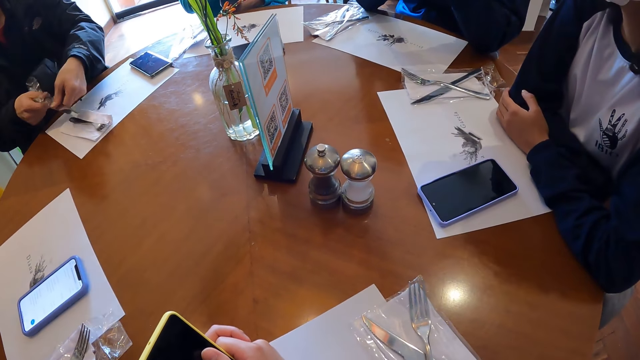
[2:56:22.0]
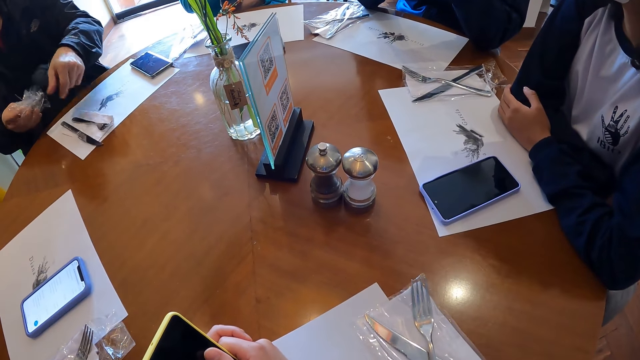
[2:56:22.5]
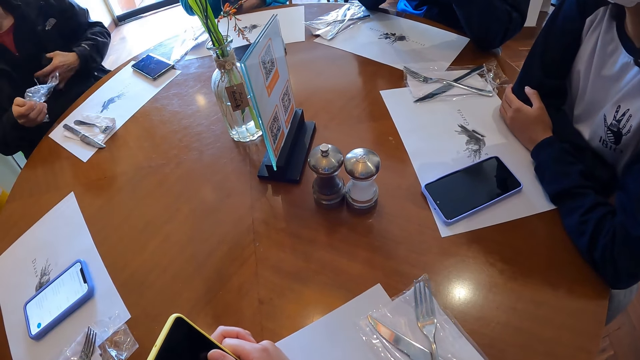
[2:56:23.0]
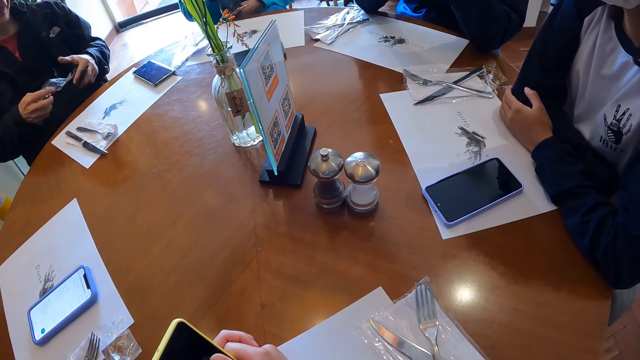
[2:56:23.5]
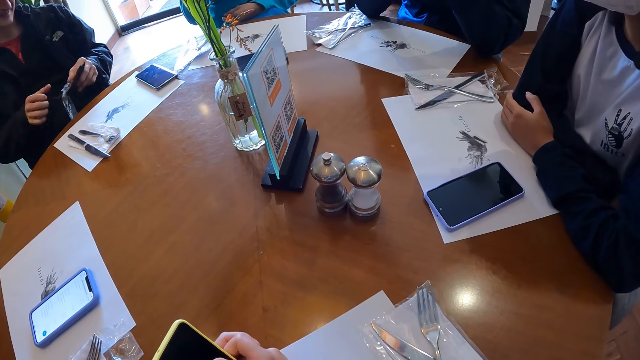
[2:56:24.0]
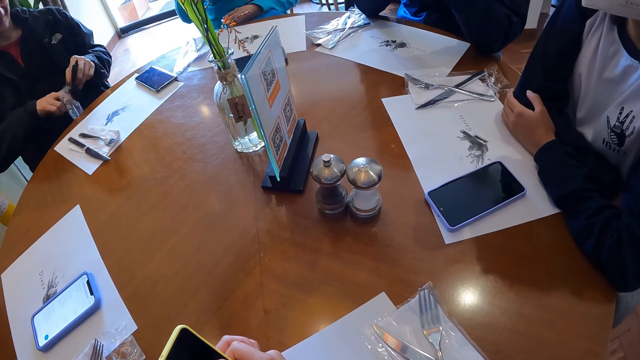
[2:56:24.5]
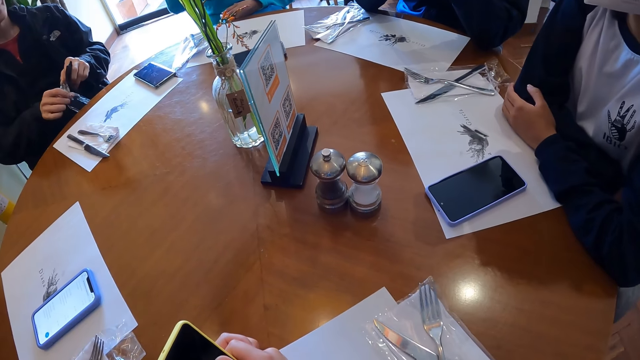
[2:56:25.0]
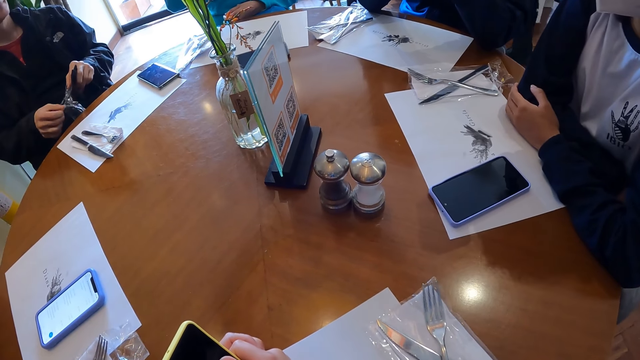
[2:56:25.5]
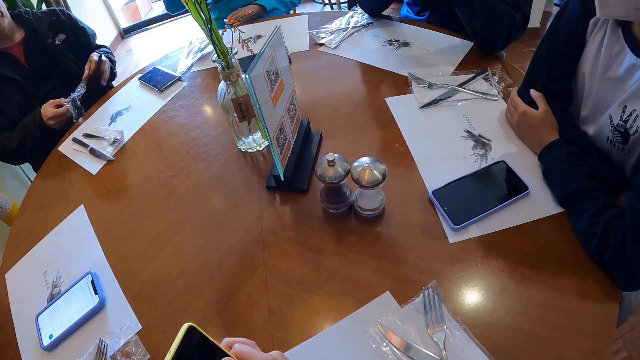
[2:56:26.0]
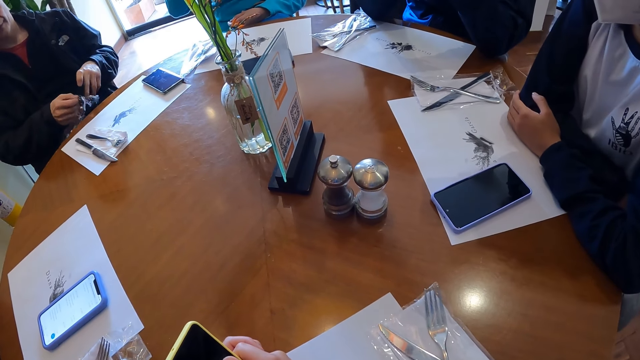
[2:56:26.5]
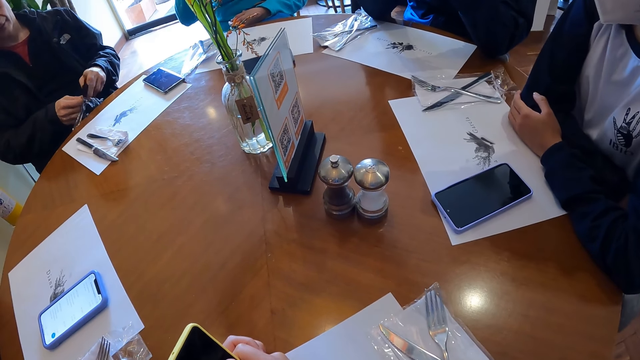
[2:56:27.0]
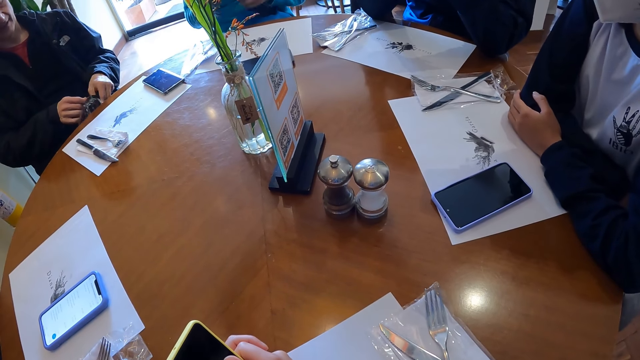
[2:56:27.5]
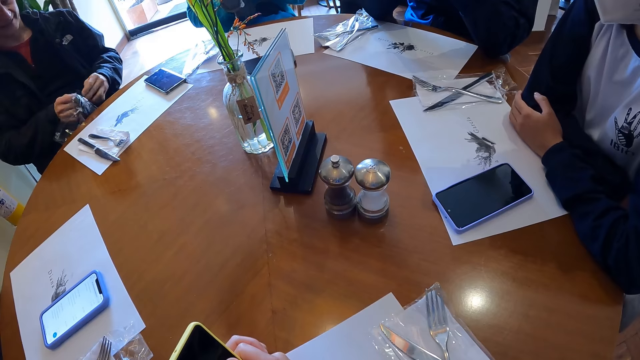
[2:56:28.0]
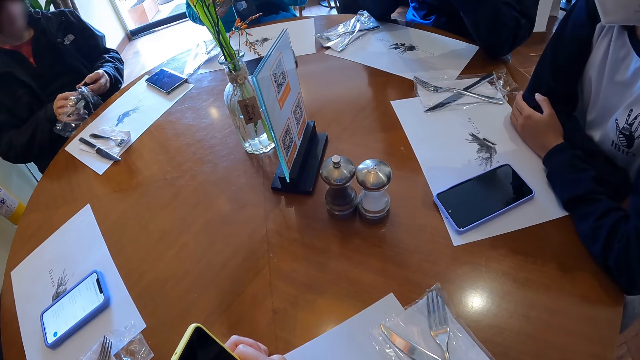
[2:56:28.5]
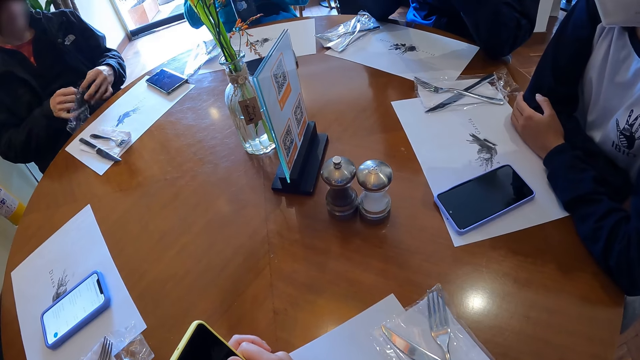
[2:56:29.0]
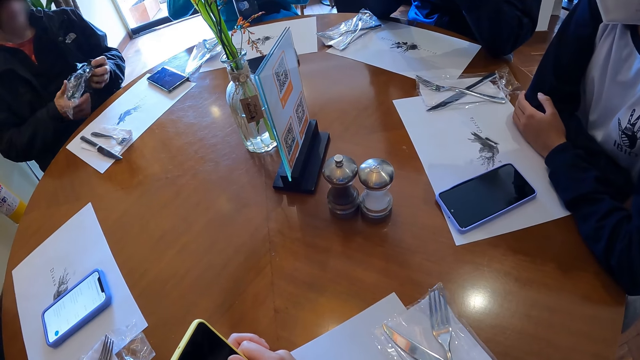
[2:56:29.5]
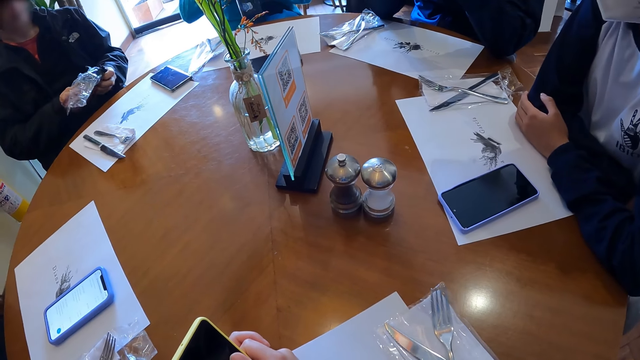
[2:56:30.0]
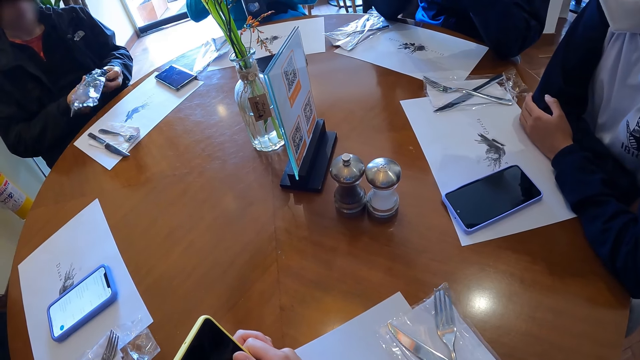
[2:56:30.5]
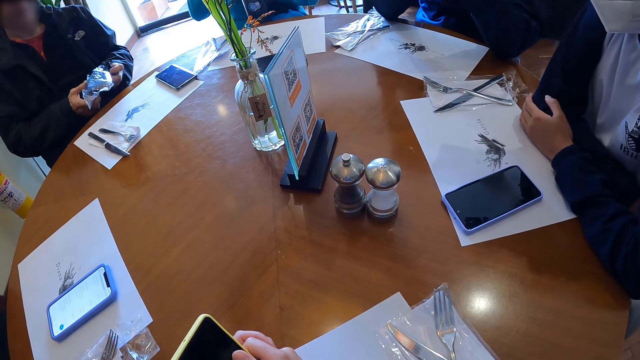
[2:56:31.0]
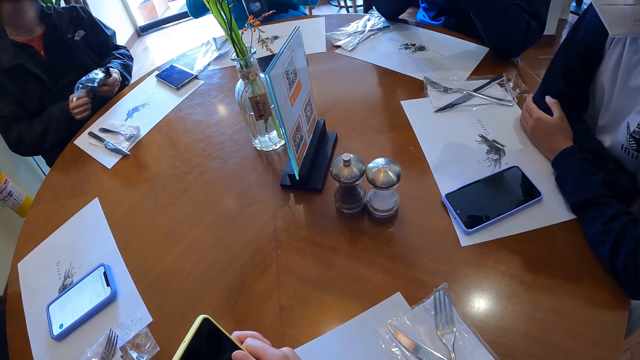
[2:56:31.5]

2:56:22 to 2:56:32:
The man adjusts the nylon with his hands. The man puts his nose mask inside the nylon.

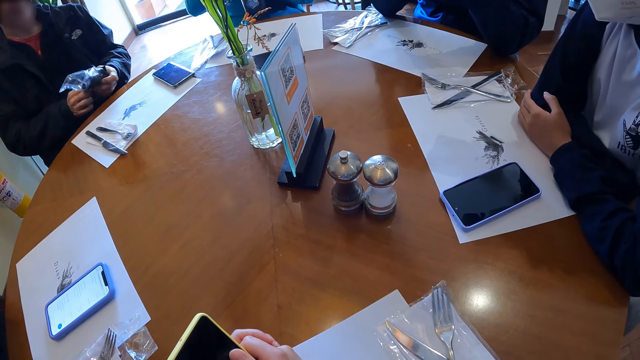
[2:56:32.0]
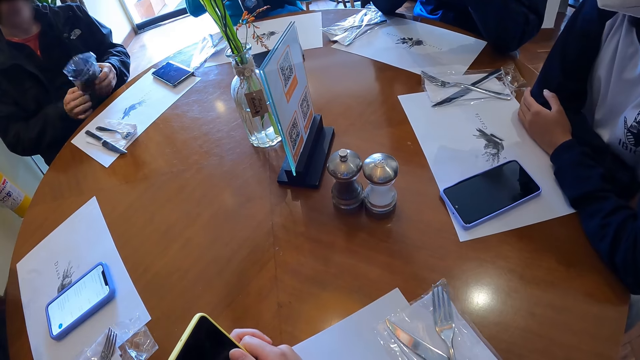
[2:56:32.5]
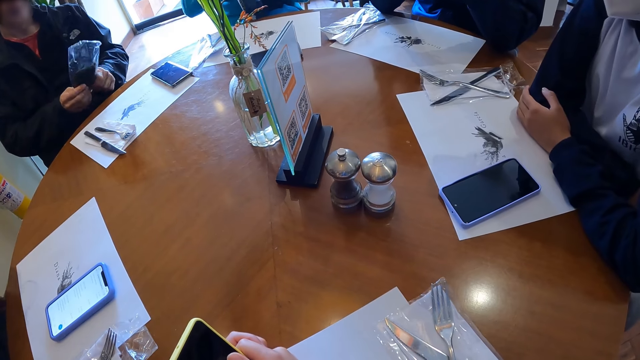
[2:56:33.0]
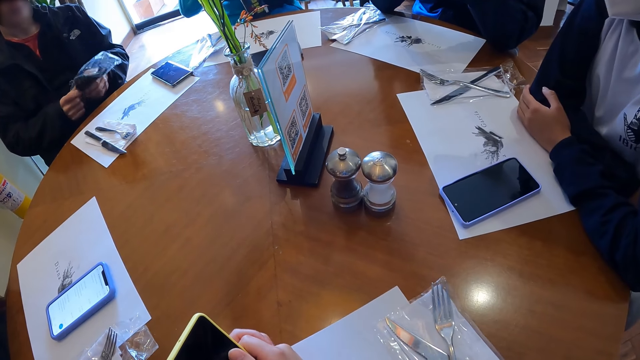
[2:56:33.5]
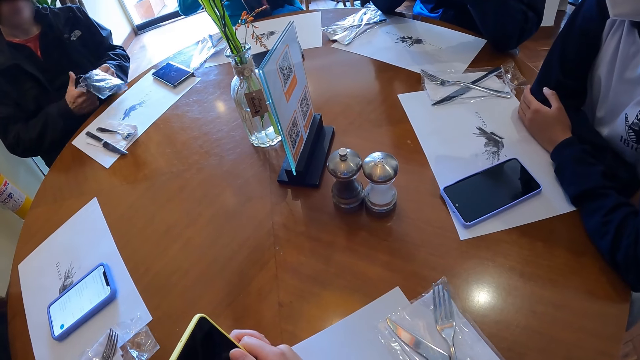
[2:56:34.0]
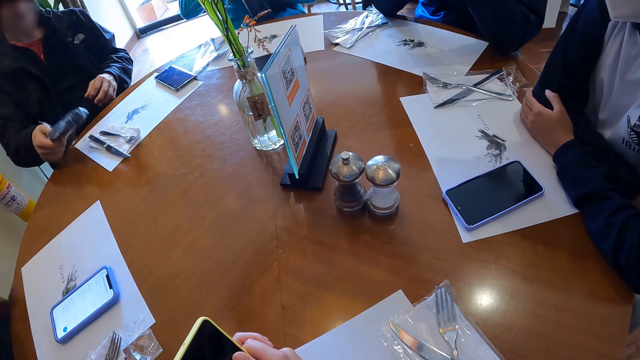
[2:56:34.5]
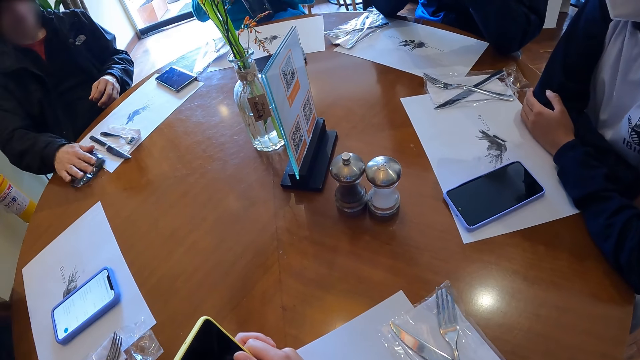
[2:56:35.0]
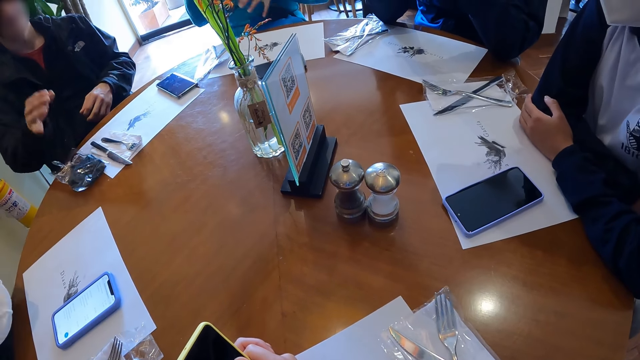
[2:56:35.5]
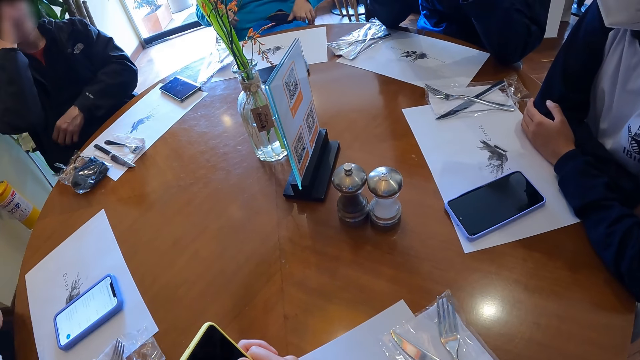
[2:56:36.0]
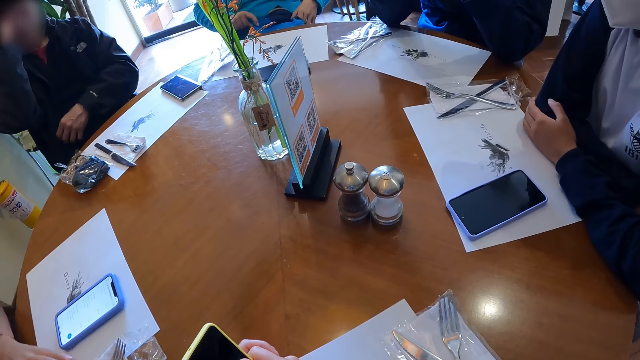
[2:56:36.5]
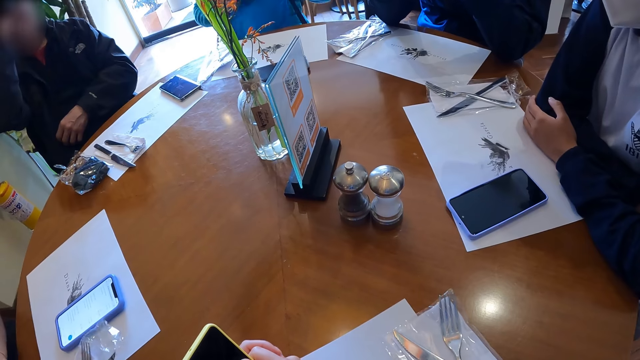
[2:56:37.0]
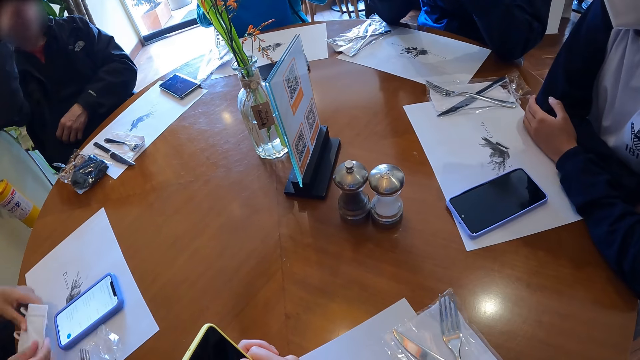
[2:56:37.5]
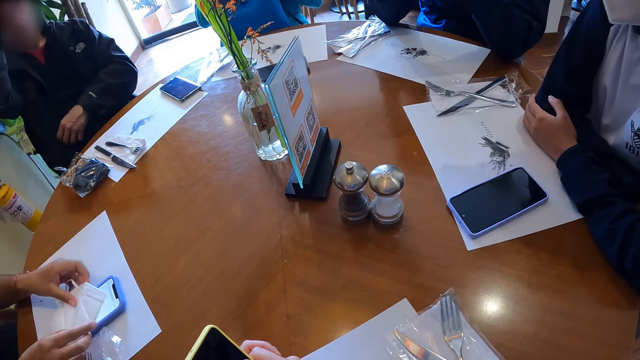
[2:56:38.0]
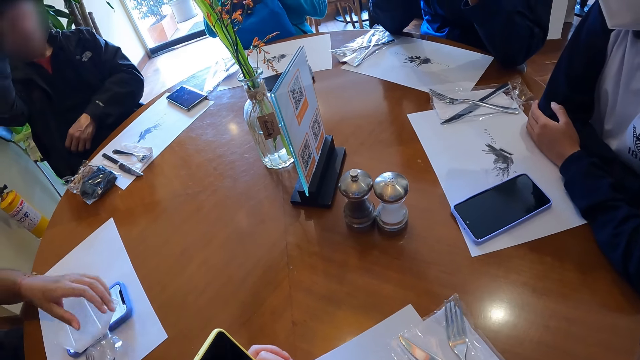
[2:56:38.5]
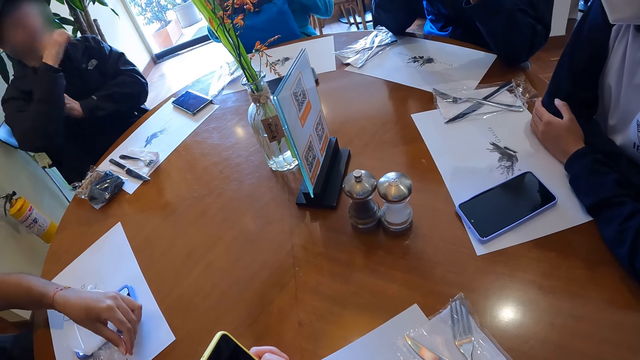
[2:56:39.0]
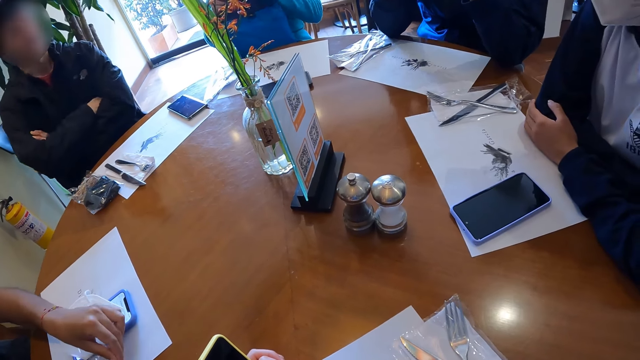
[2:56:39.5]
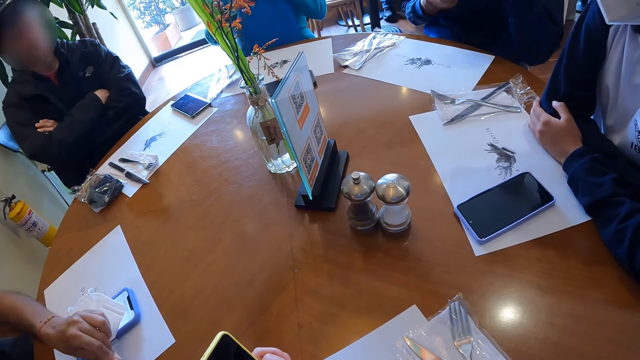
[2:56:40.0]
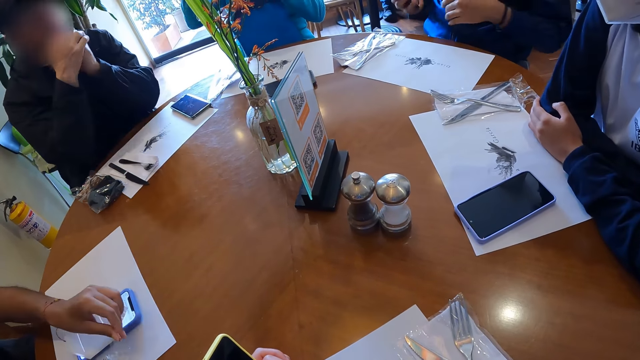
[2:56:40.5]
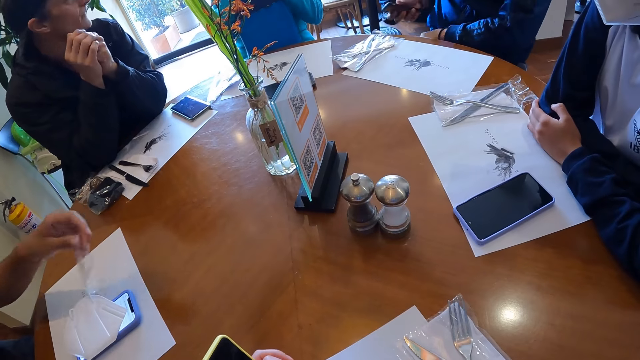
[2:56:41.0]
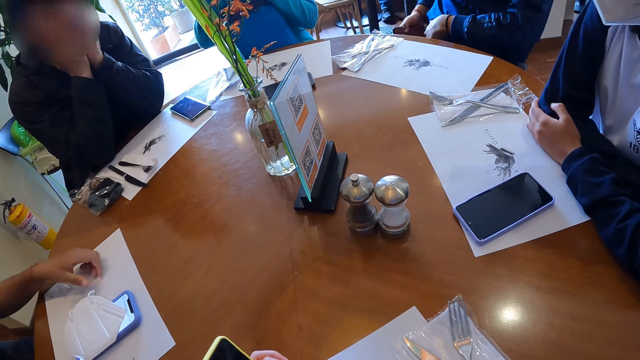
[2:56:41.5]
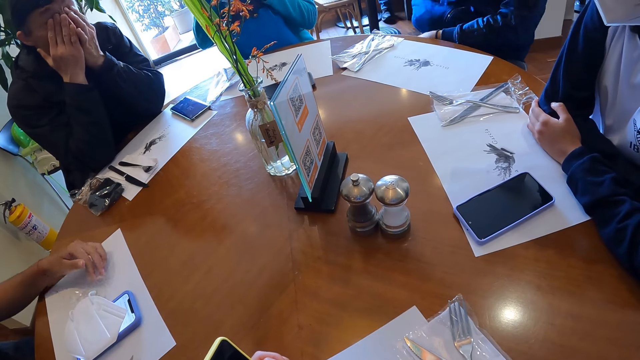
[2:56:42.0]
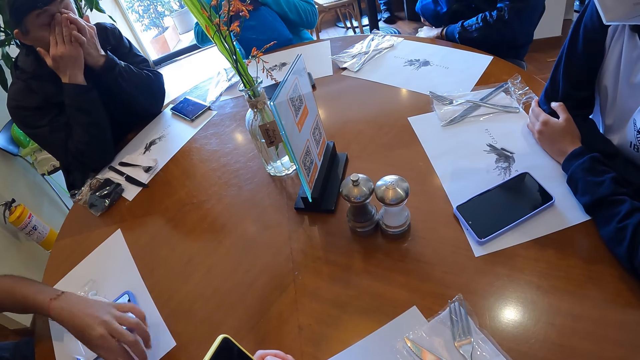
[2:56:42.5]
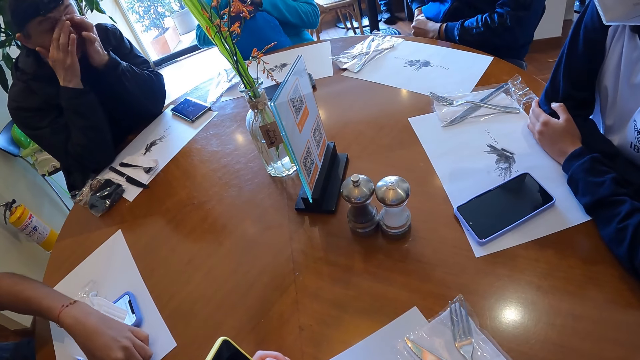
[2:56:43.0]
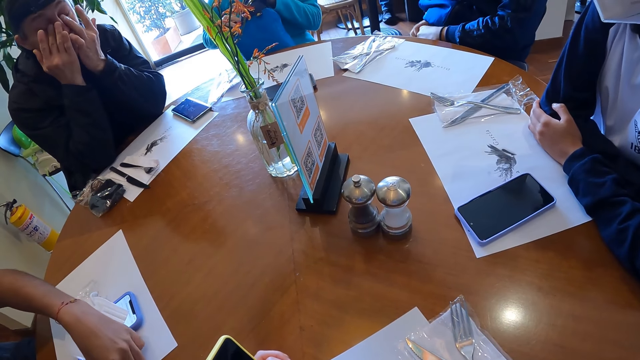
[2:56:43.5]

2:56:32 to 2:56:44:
The man drops the nylon in his hand on the table and touches his head with his right hand. The woman drops her nose mask on her phone on the table. The woman opens a nylon of cutleries with her hands on the table. The man folds his hands. The man cleans his face with his hands. Another man puts a phone in his hand in the trousers pocket.
